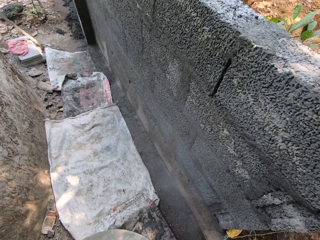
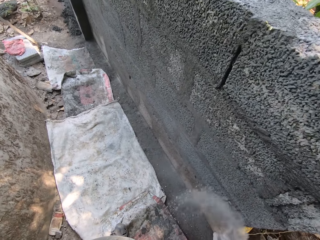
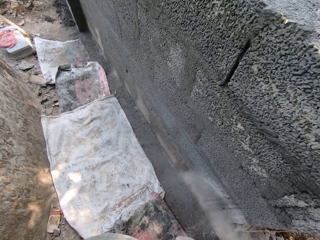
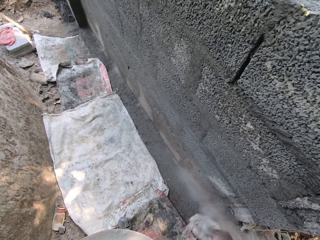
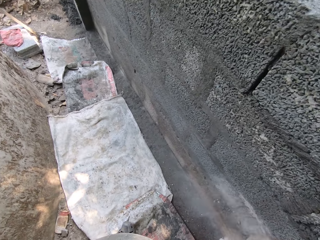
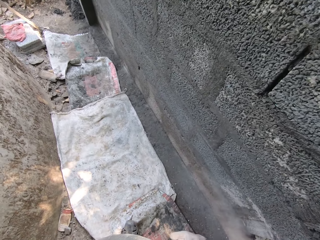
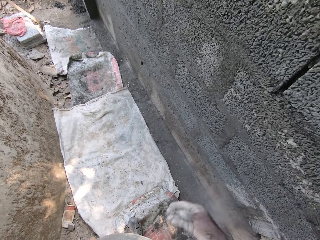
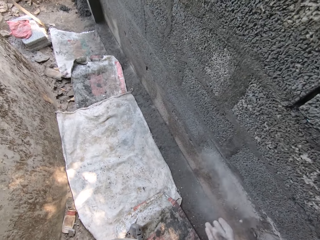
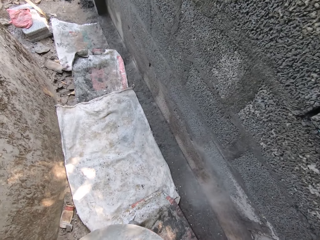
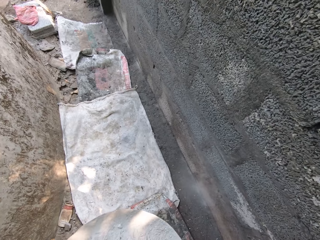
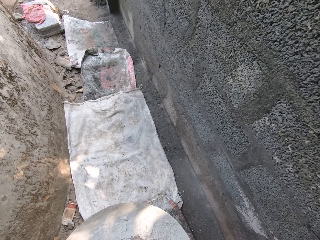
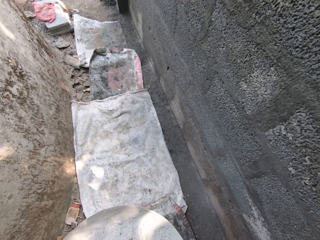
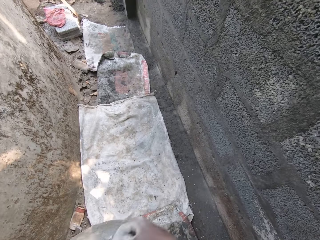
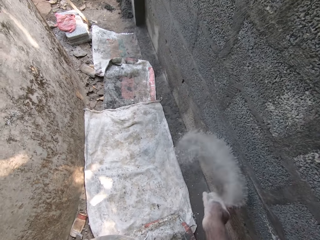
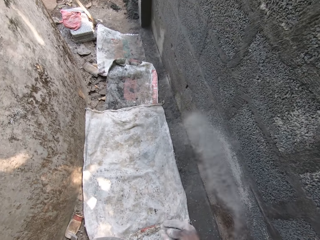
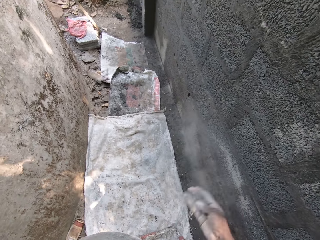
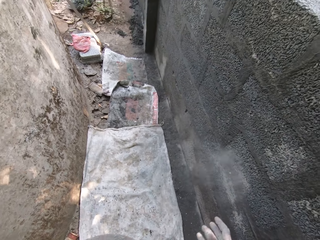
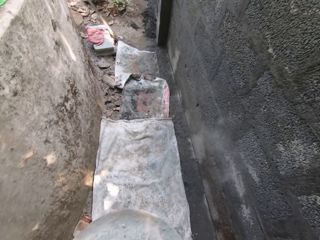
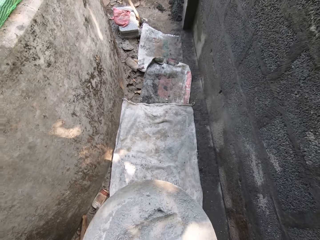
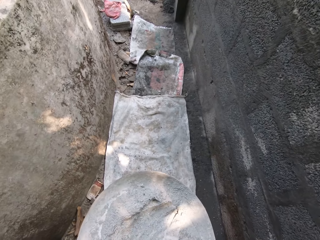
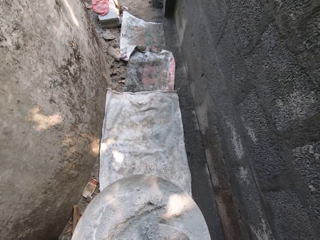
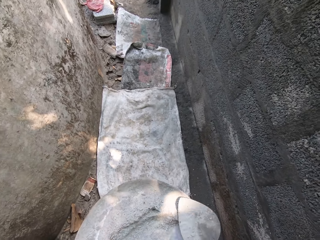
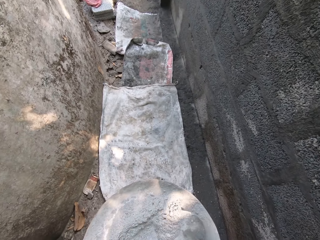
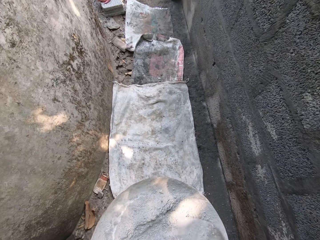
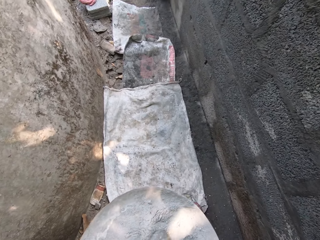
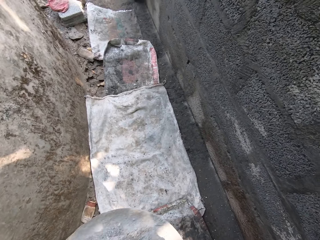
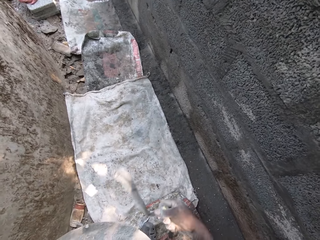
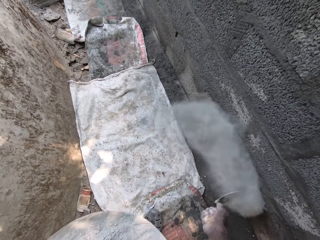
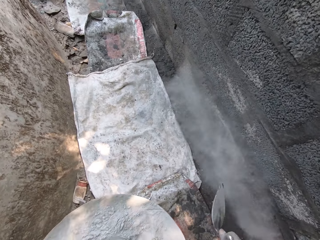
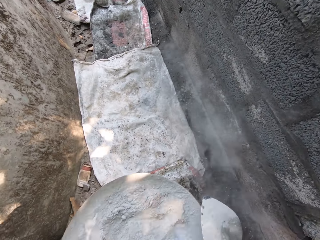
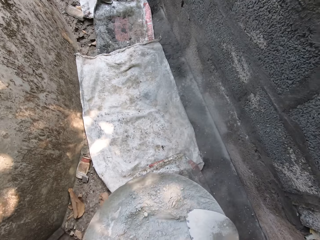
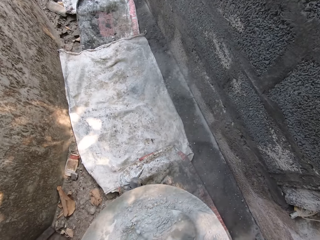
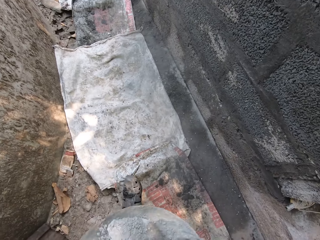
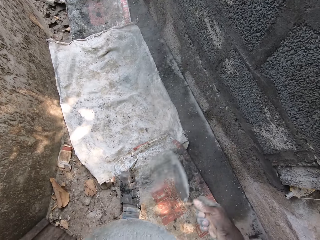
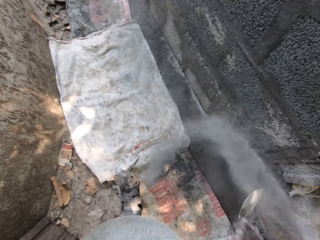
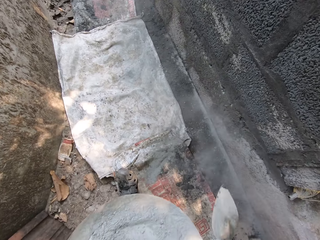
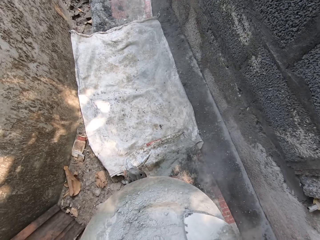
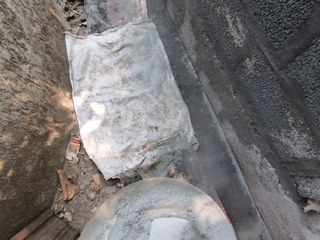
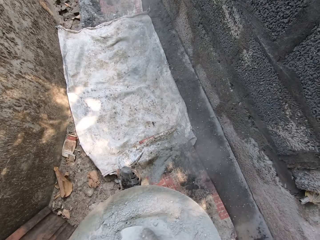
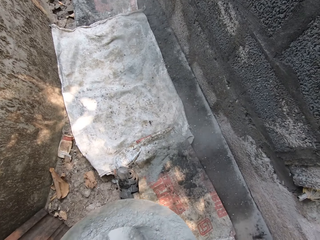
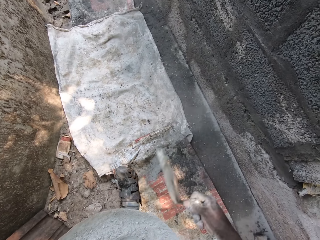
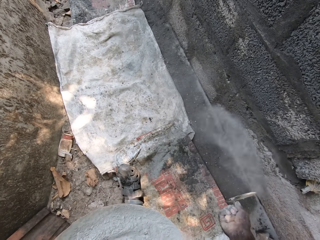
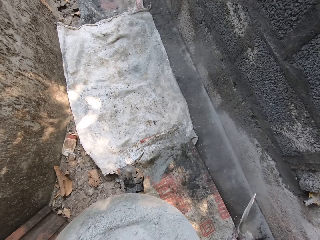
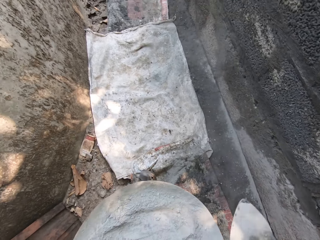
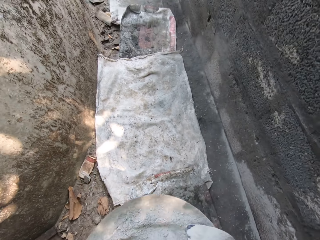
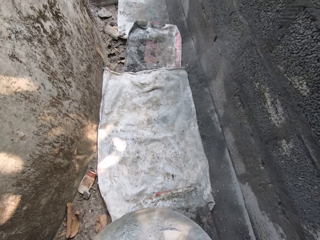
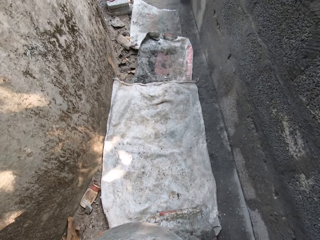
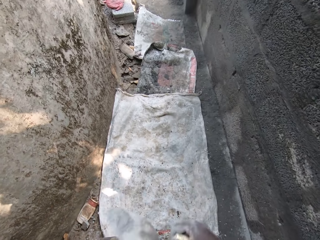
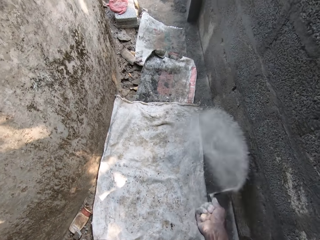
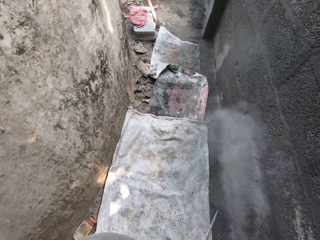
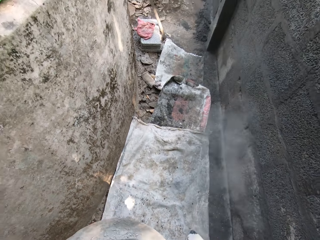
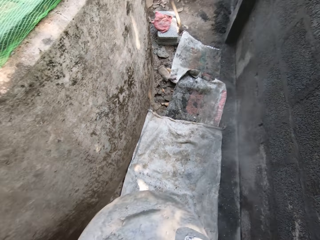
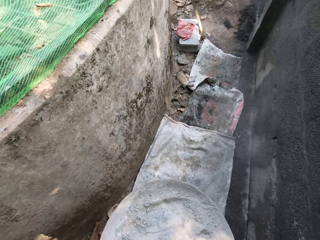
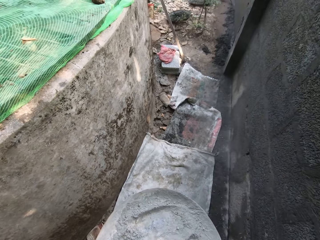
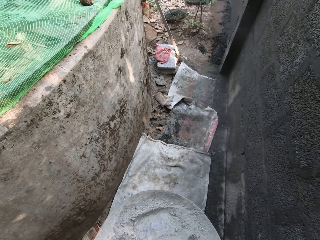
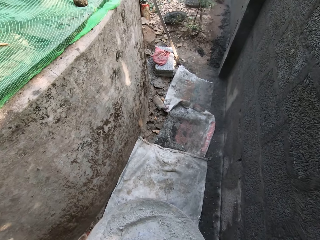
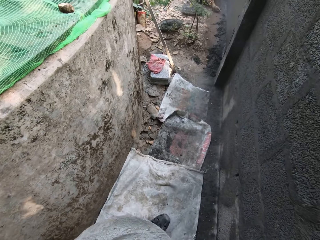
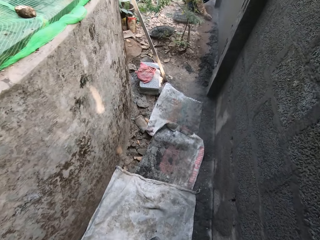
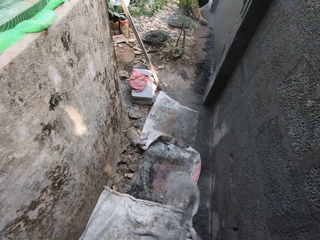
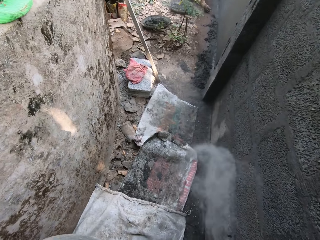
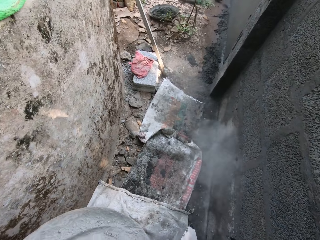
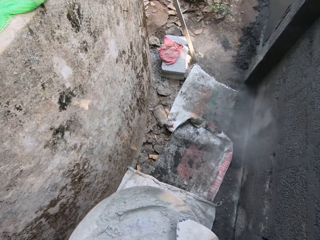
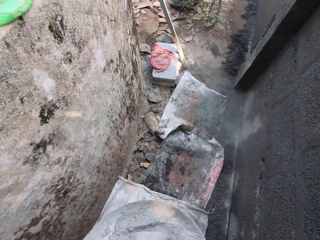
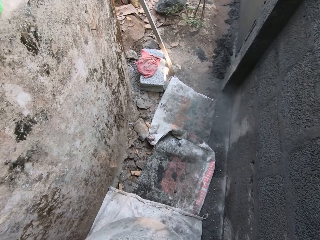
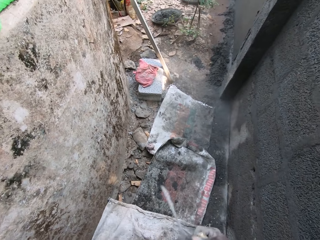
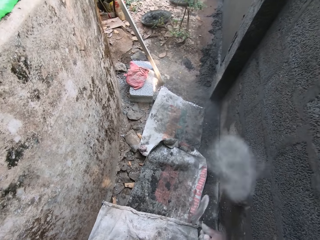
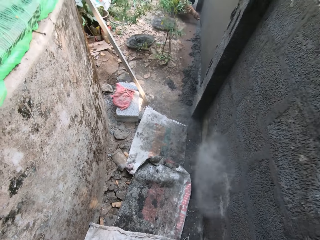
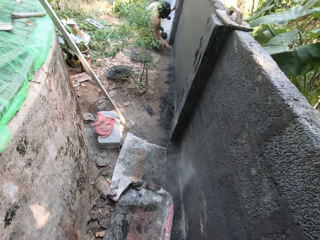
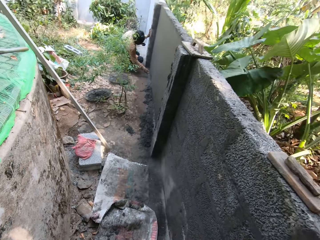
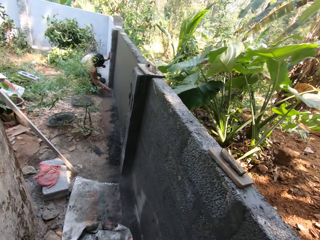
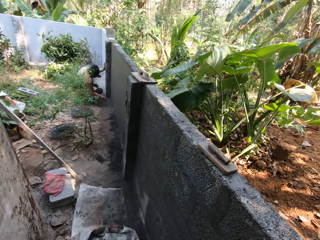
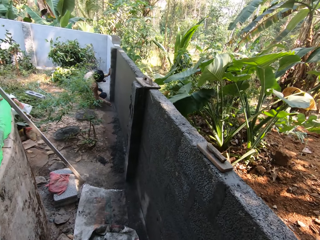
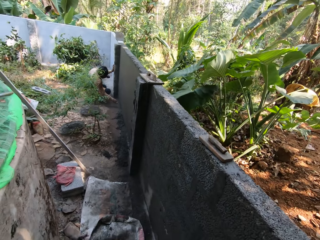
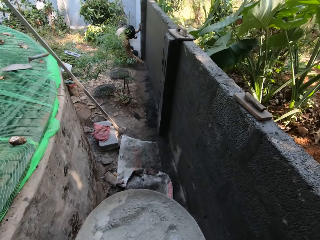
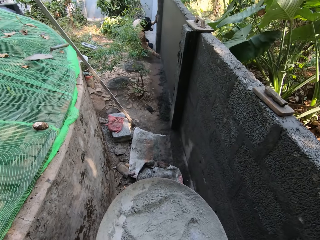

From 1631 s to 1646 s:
The camera wearer picks up the trowel from the pan with his right hand. He packs cement from the head pan with the hand trowel in his right hand. He sprays the cement on the wall with the hand trowel in his right hand. He packs cement from the head pan with the hand trowel in his right hand. He sprays the cement on the wall with the hand trowel in his right hand. He packs cement from the head pan with the hand trowel in his right hand. He sprays the cement on the wall with the hand trowel in his right hand. He packs cement from the head pan with the hand trowel in his right hand. He sprays the cement on the wall with the hand trowel in his right hand. He packs cement from the head pan with the hand trowel in his right hand. He sprays the cement on the wall with the hand trowel in his right hand. He packs cement from the head pan with the hand trowel in his right hand. He sprays the cement on the wall with the hand trowel in his right hand.

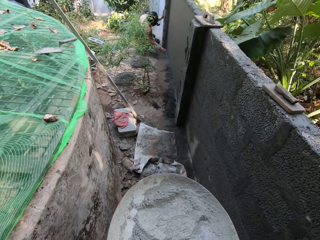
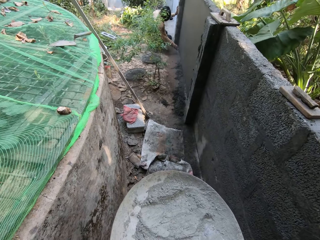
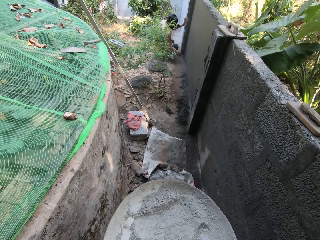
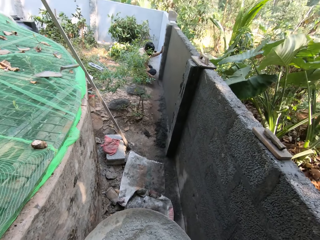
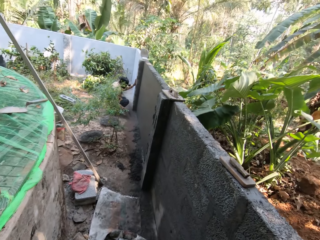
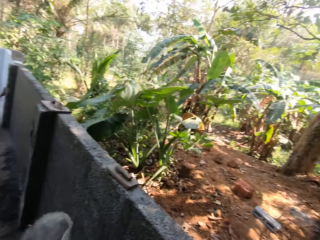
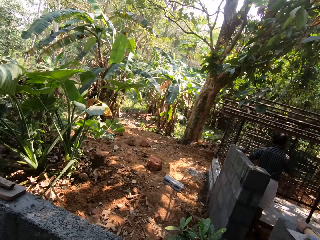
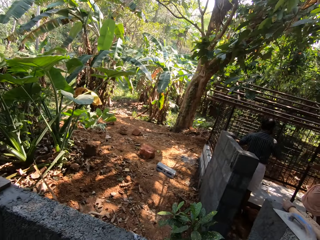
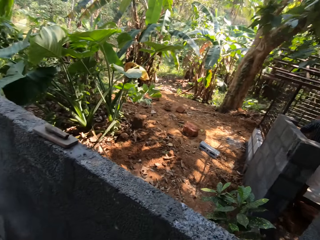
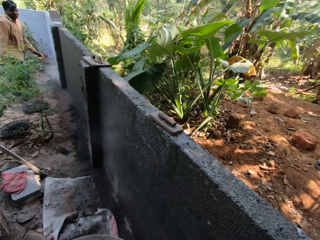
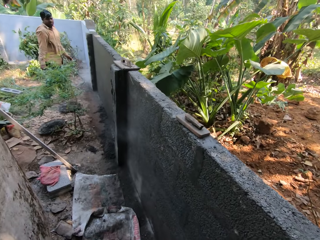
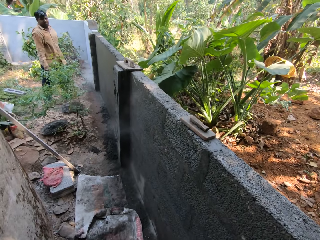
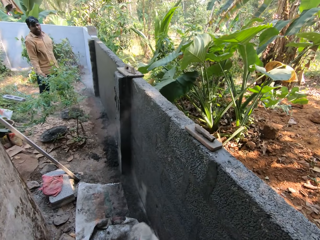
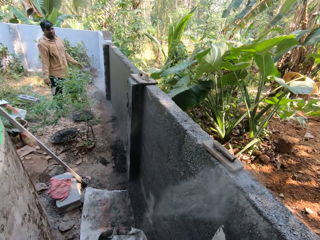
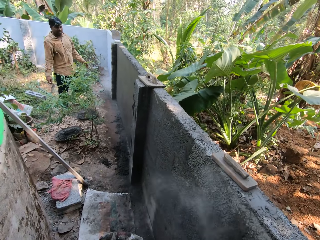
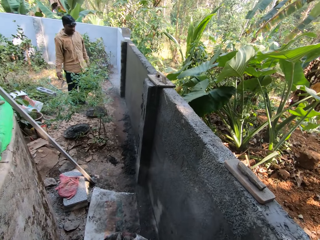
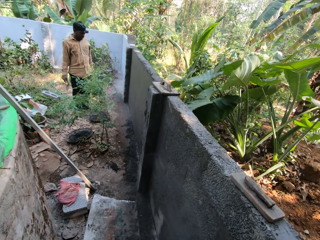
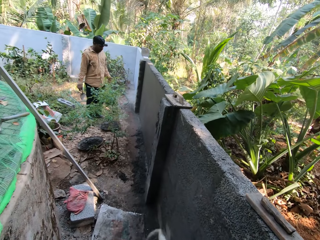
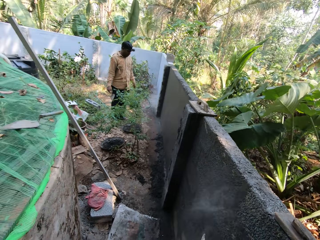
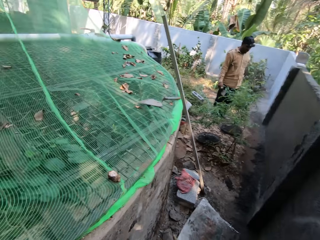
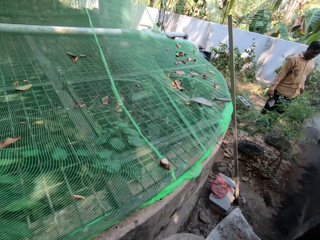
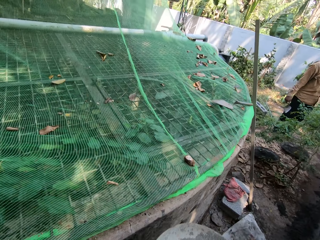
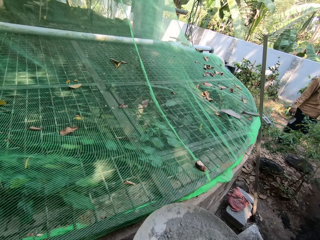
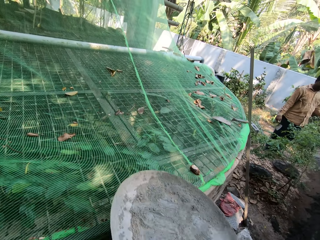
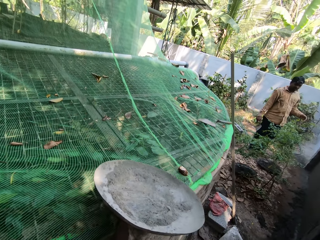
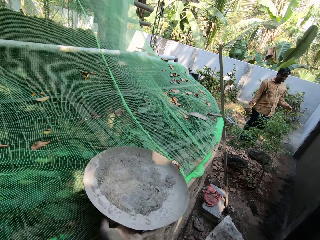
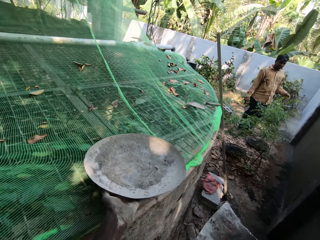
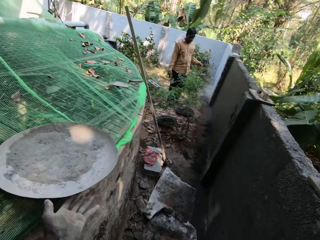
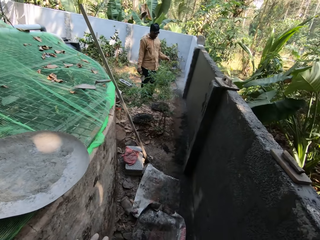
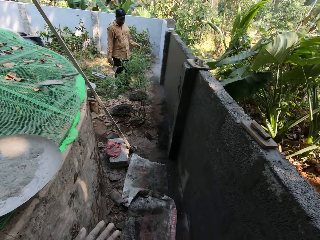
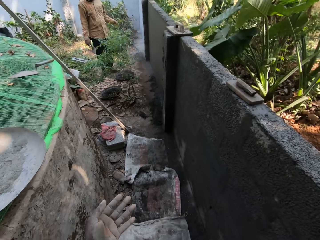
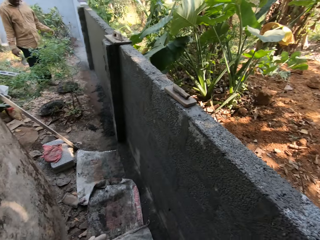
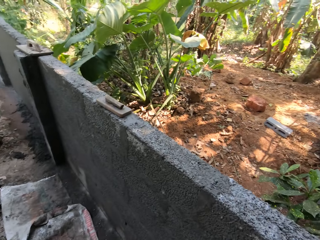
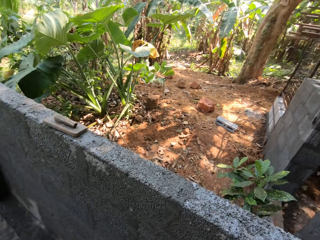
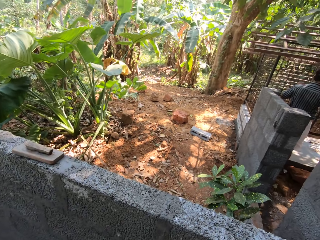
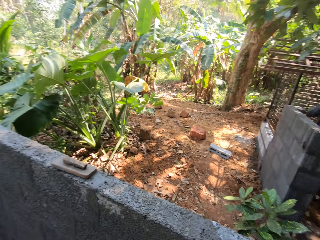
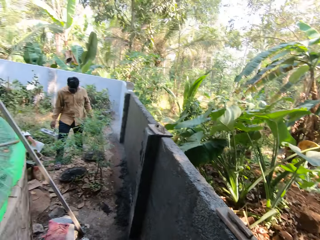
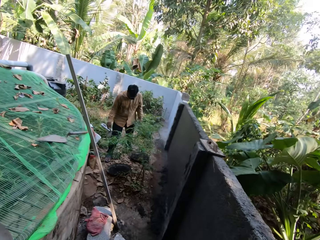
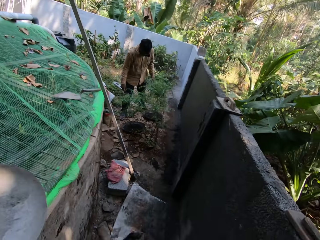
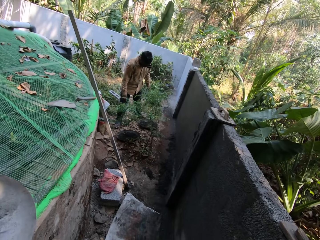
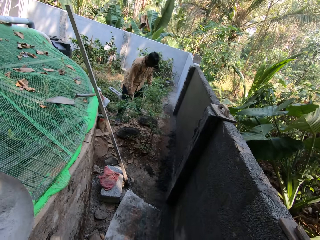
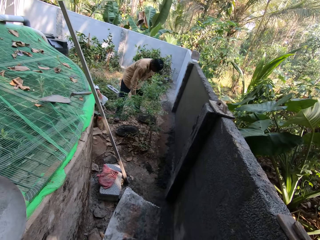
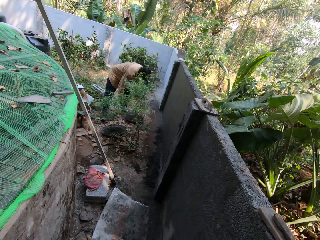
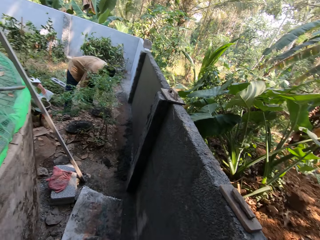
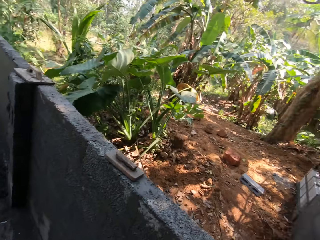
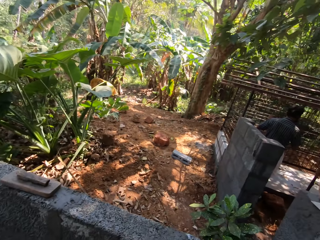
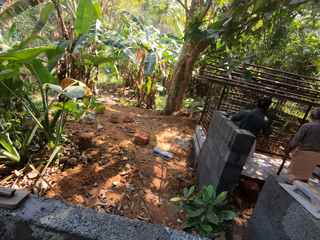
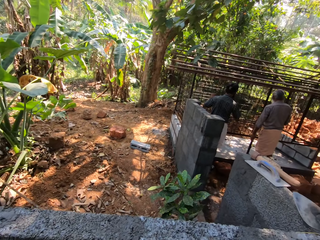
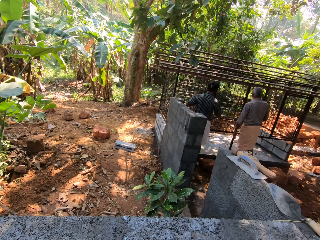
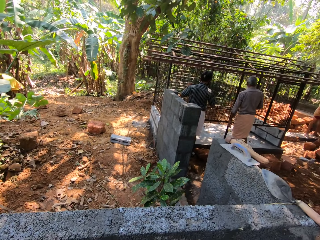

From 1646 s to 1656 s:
The camera wearer sprays the cement on the wall with the hand trowel in his right hand. He drops the head pan on a fish pond with his left hand. A man interacts with the camera wearer. The camera wearer talks to the man. Another man scrapes a battery cage with a scraper in his right hand. The camera wearer looks around.
